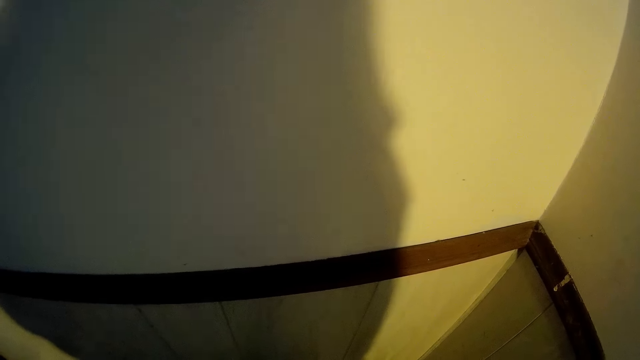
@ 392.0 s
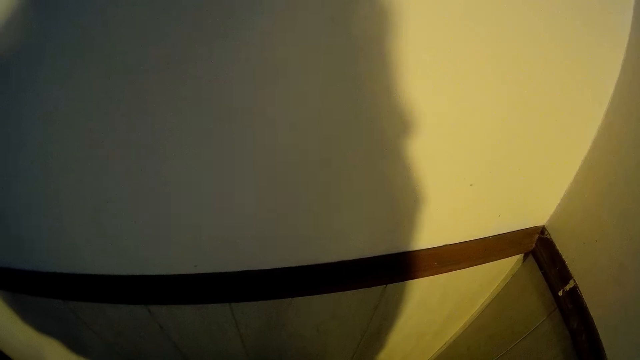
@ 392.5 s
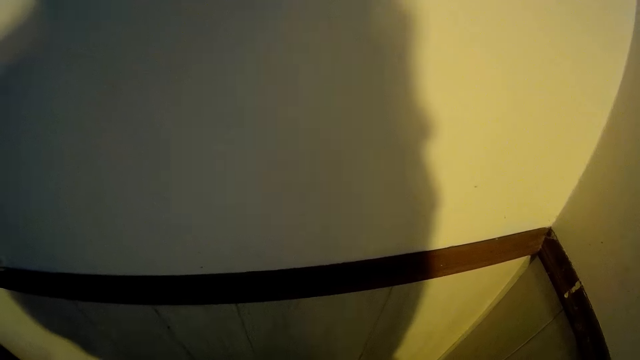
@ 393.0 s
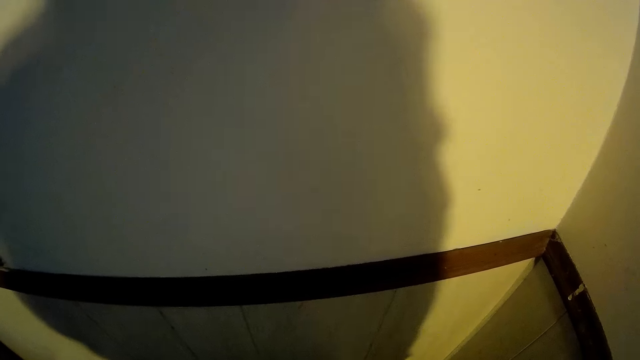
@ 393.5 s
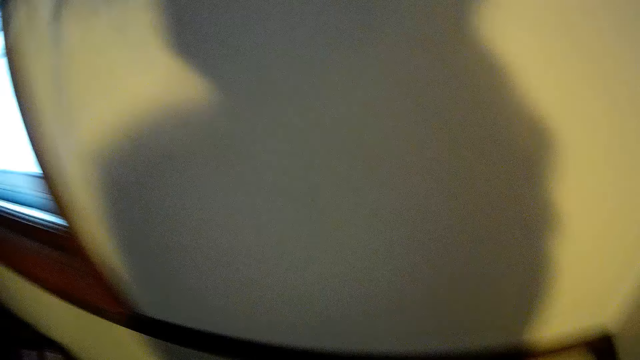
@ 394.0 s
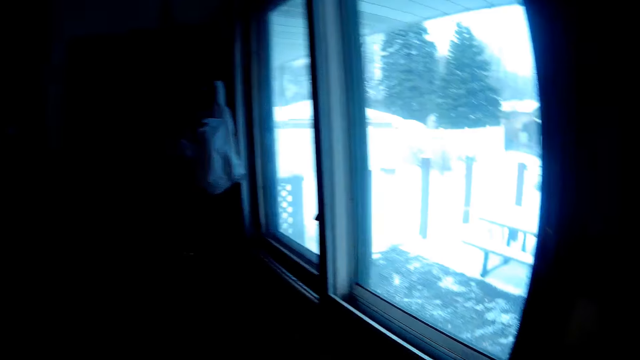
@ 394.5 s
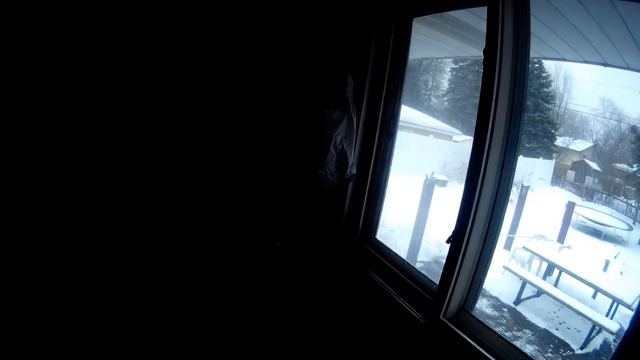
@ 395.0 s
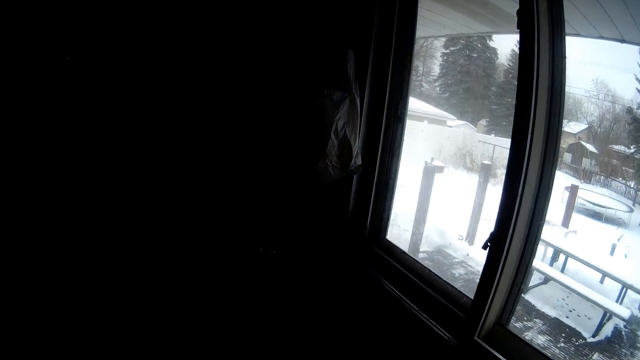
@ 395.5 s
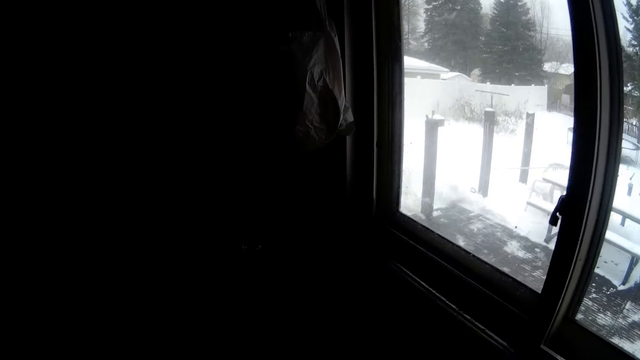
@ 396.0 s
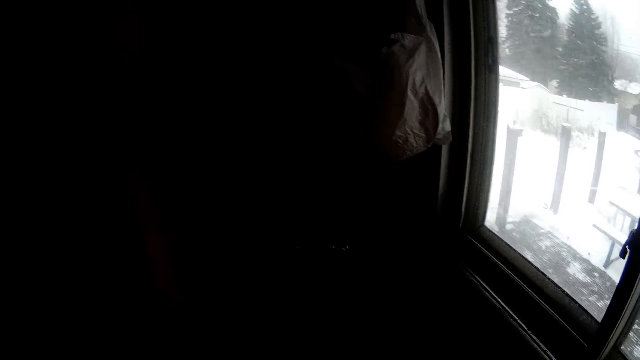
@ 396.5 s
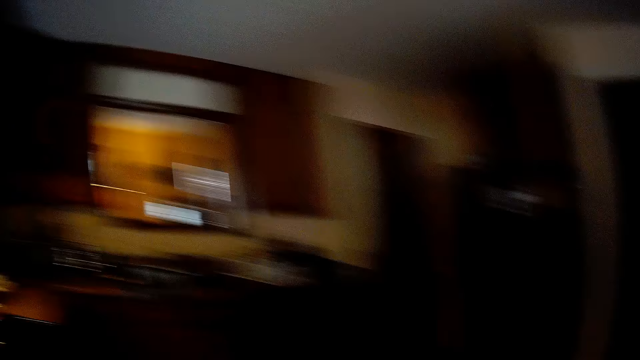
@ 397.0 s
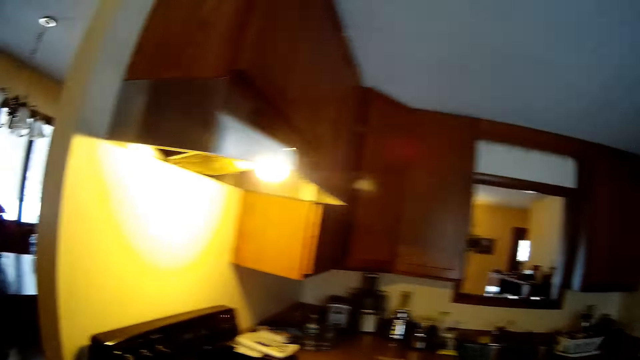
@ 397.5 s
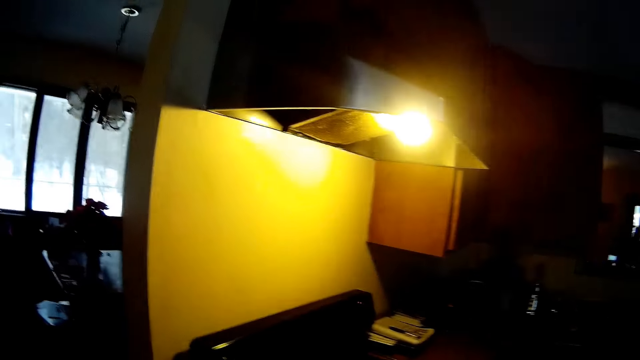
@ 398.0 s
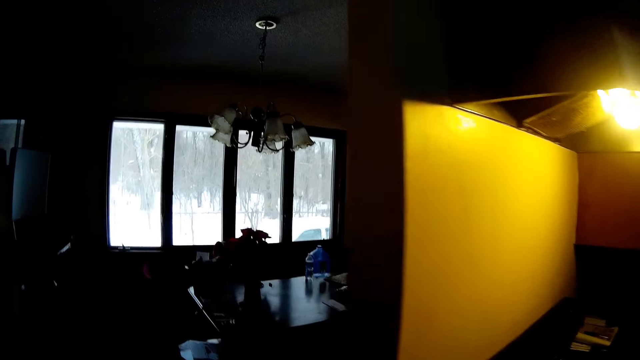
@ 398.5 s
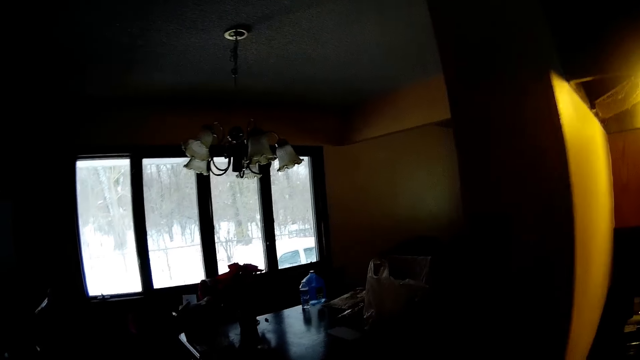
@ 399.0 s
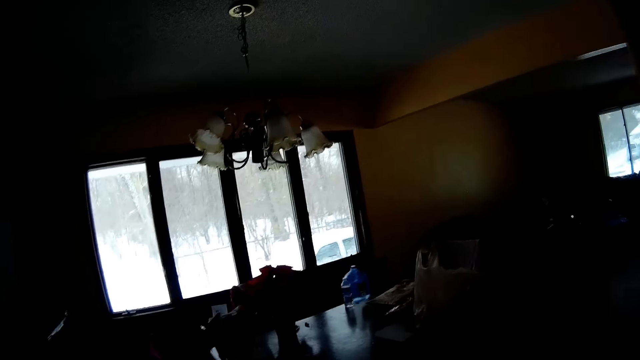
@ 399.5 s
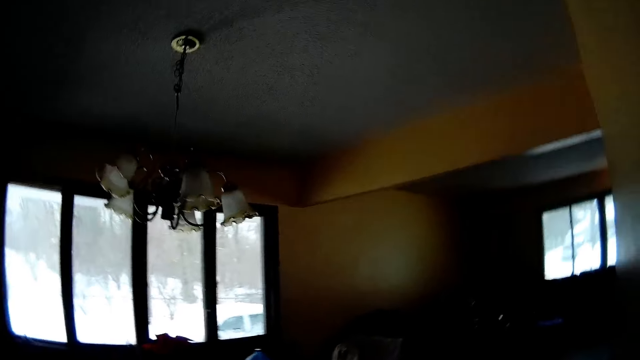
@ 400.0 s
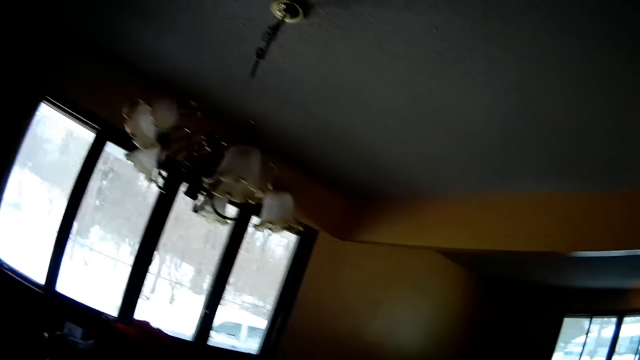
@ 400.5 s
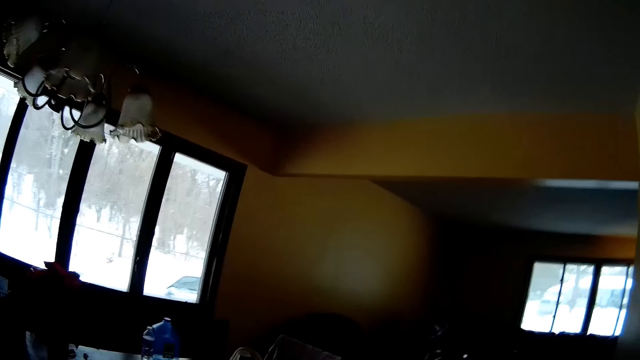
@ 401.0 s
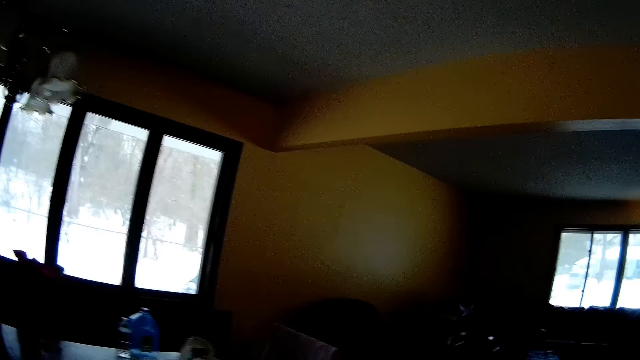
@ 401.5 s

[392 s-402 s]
The camera wearer walks around the kitchen. They walk out of the kitchen to the dining room.

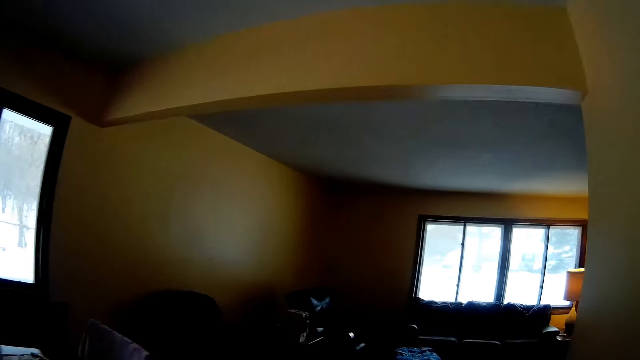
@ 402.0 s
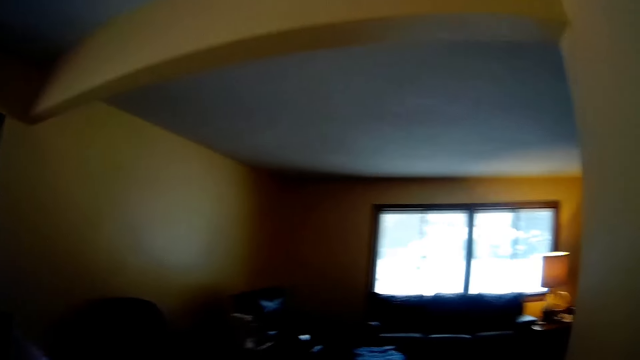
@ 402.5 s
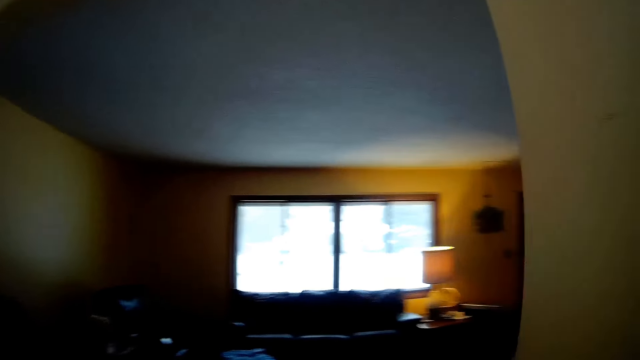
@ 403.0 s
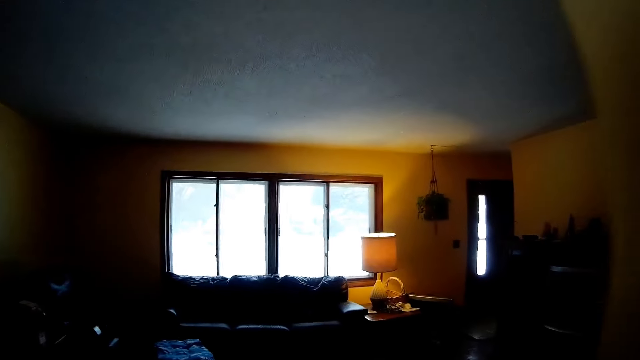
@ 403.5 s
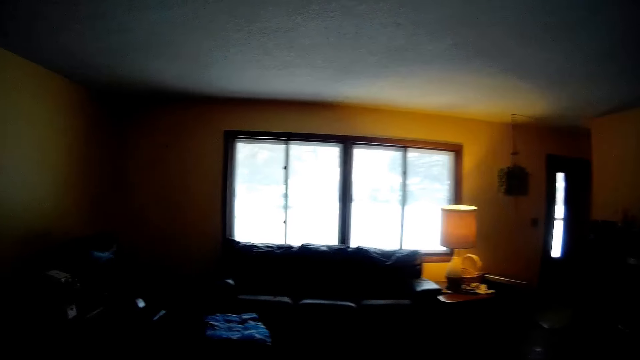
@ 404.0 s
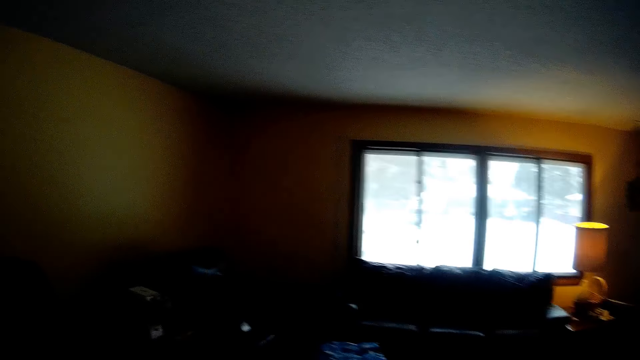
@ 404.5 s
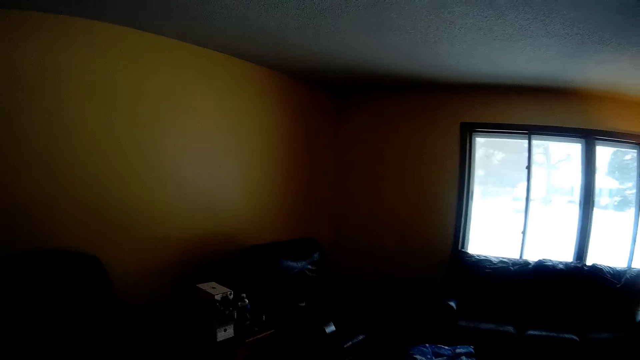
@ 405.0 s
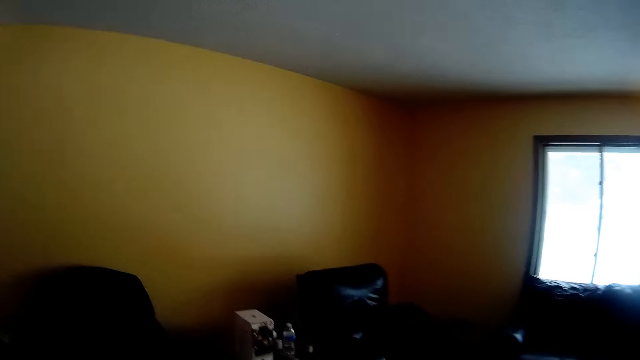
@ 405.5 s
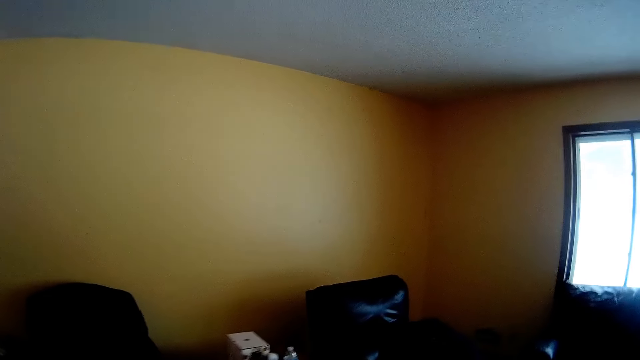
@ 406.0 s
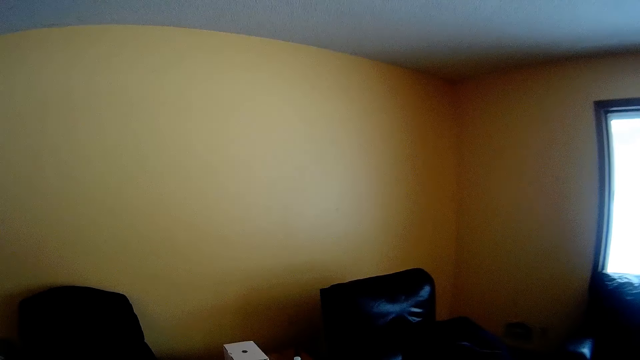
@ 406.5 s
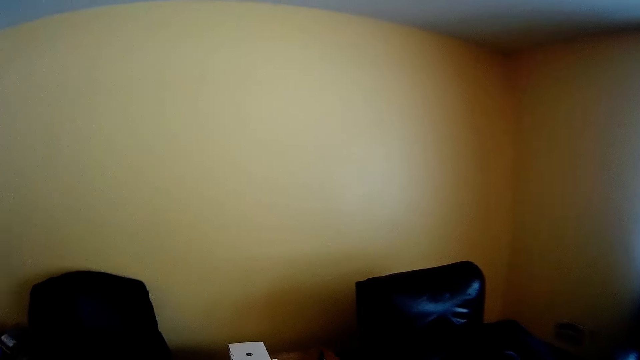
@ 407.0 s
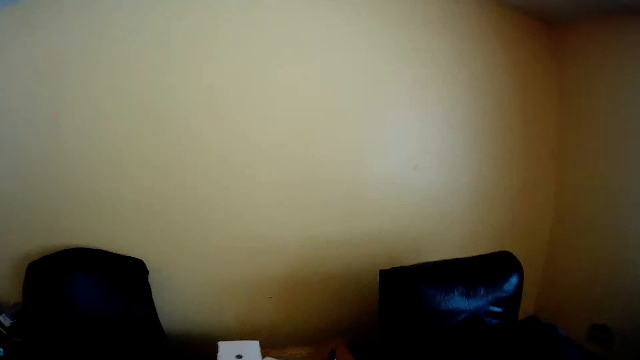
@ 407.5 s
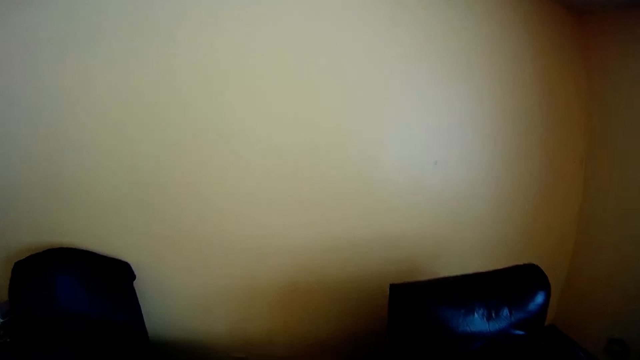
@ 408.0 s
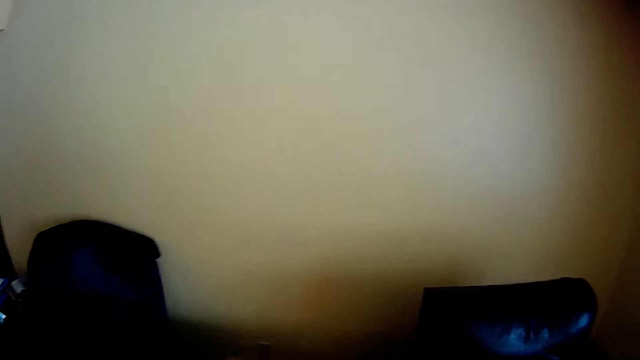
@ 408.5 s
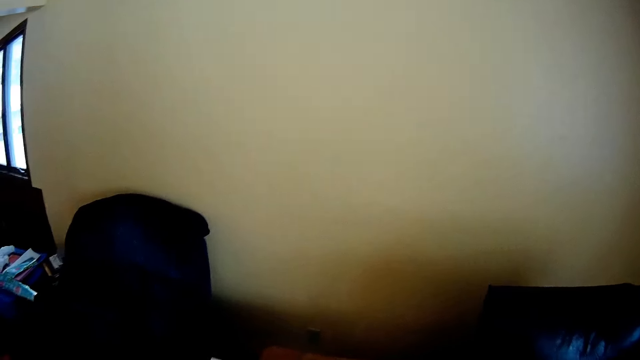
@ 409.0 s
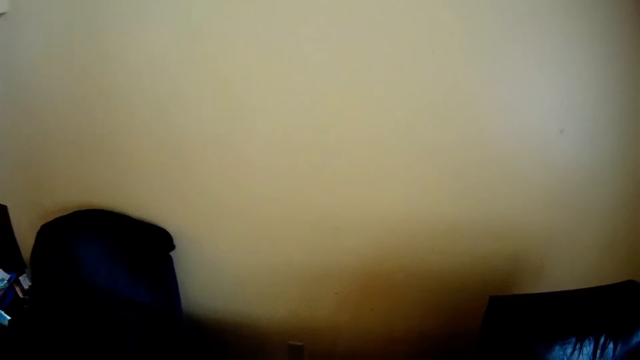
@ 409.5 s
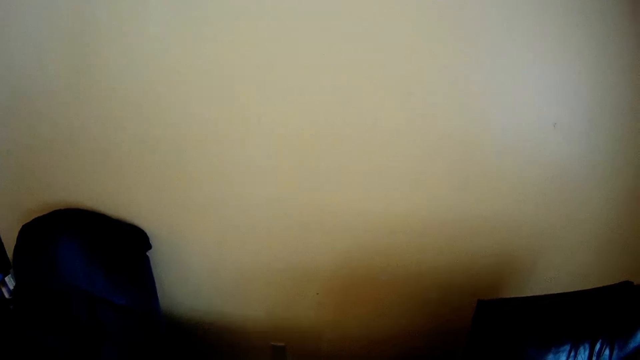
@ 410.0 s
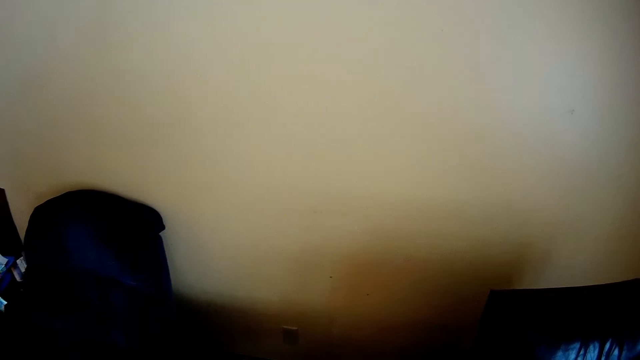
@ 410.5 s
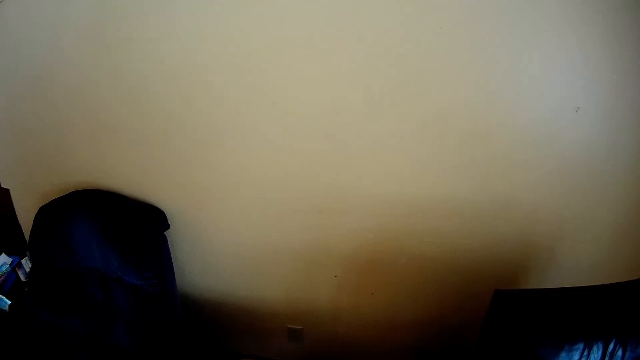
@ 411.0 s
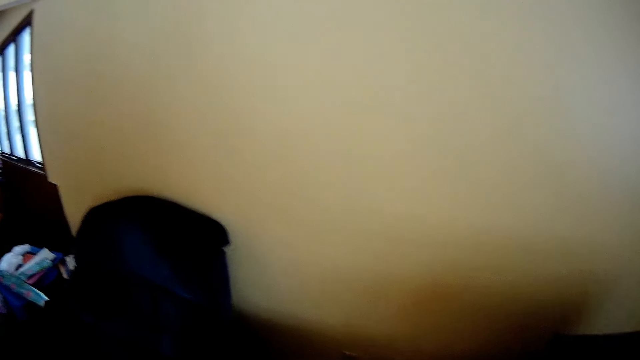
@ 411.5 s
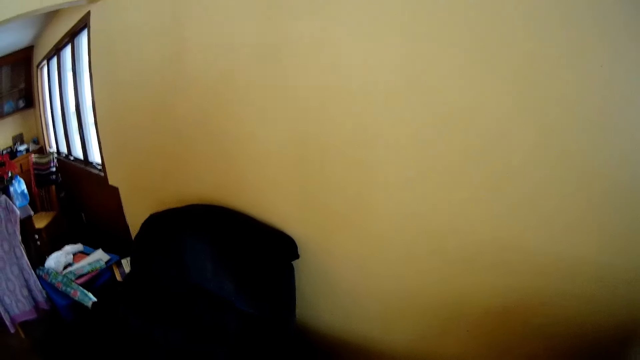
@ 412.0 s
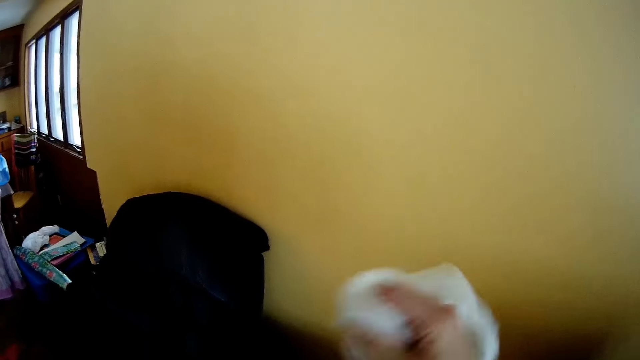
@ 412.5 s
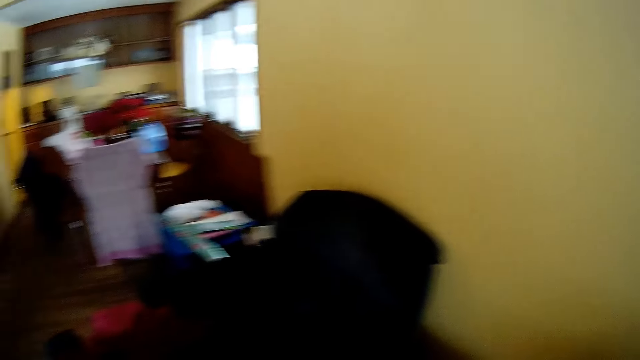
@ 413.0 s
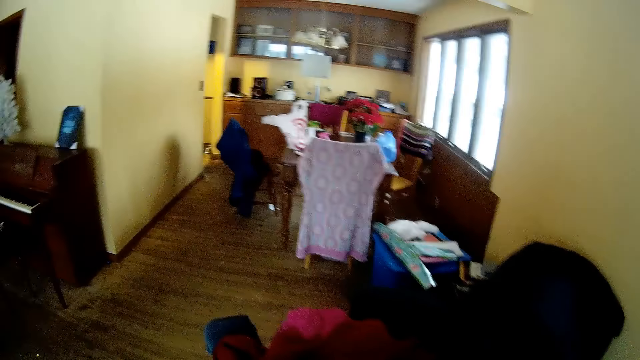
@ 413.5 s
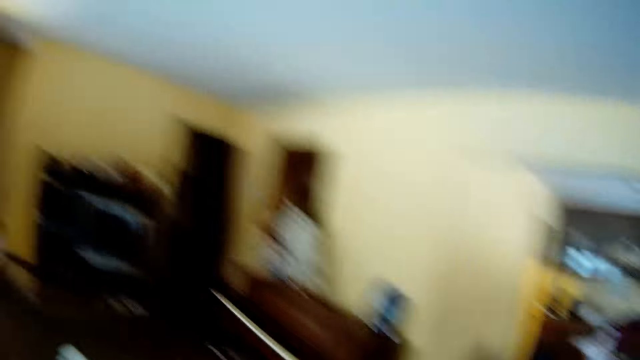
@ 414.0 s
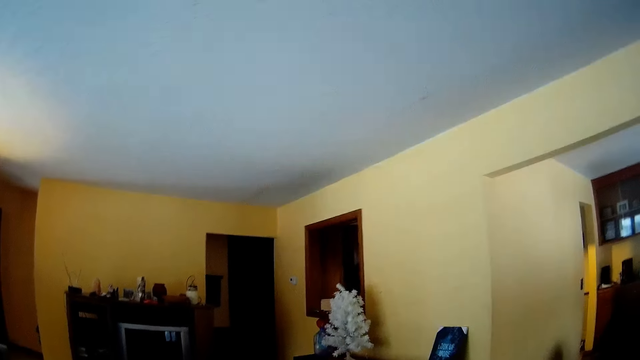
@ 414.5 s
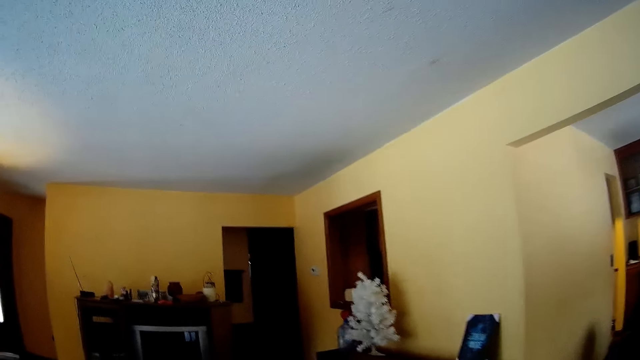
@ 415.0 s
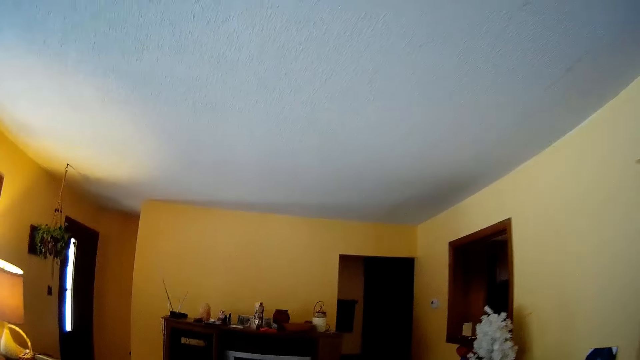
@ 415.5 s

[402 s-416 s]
The camera wearer walks into the living room. They move toward the side table. She holds up a white cloth with her right hand. She picks something. She walks around the room.
